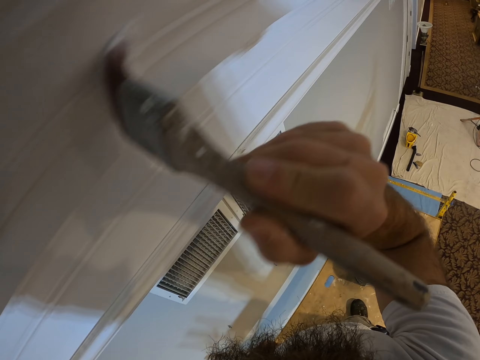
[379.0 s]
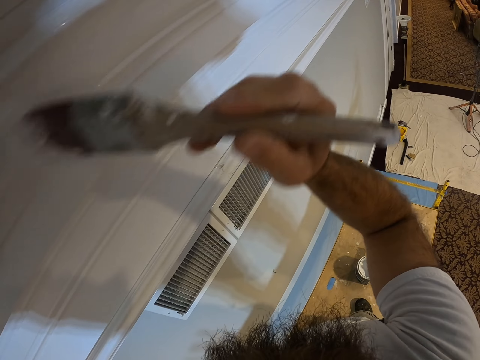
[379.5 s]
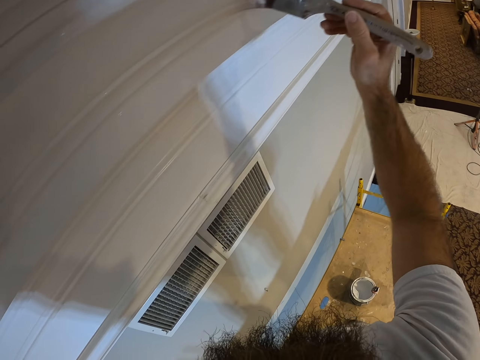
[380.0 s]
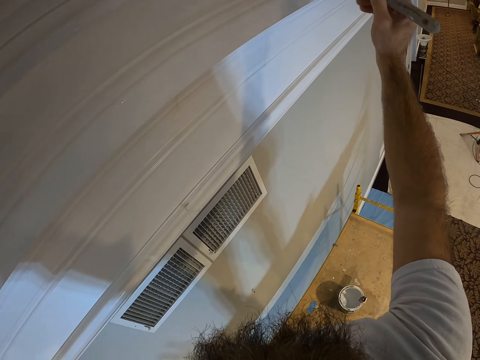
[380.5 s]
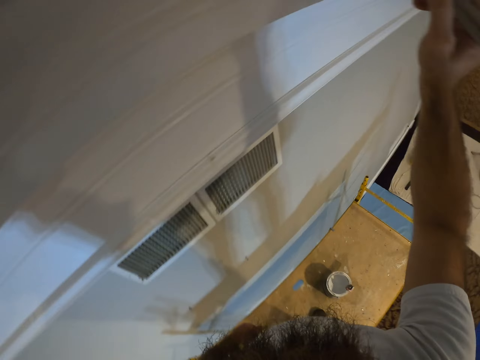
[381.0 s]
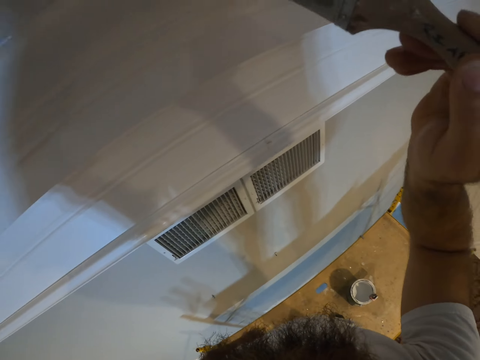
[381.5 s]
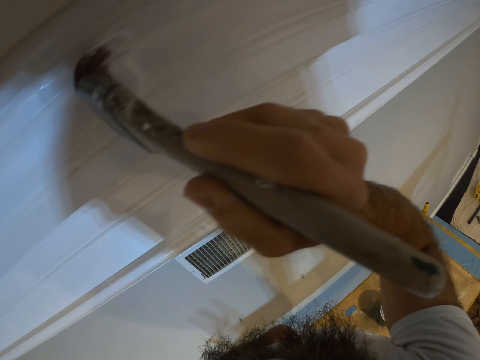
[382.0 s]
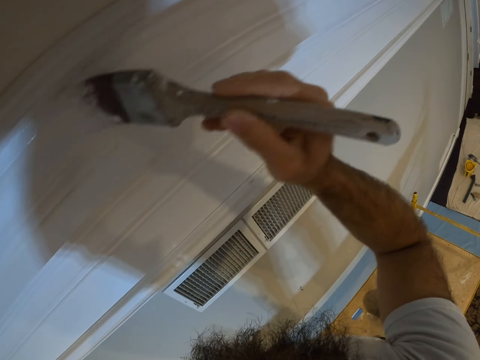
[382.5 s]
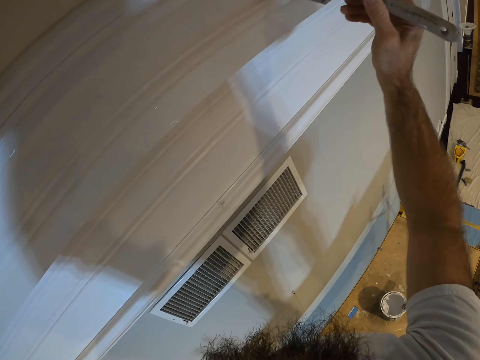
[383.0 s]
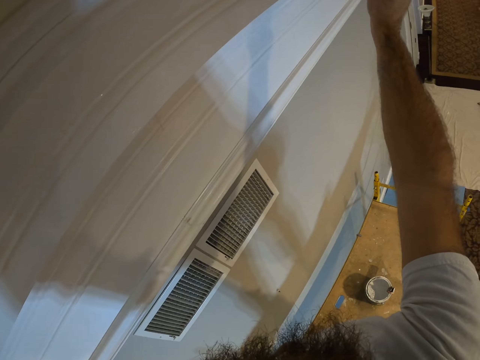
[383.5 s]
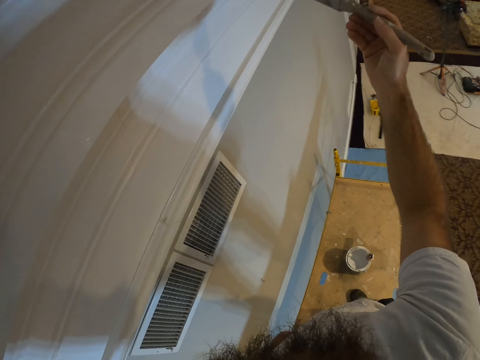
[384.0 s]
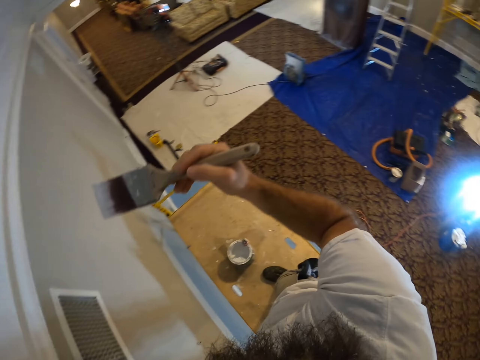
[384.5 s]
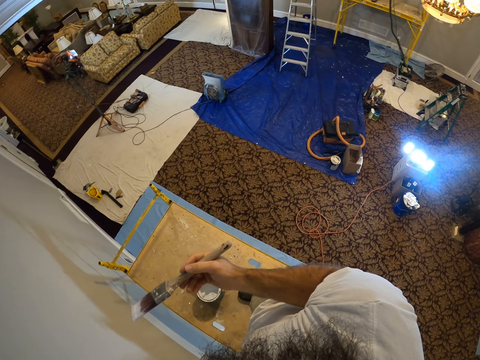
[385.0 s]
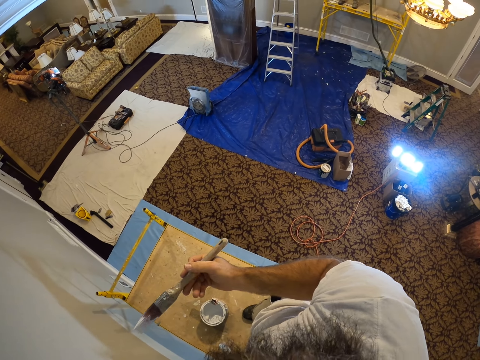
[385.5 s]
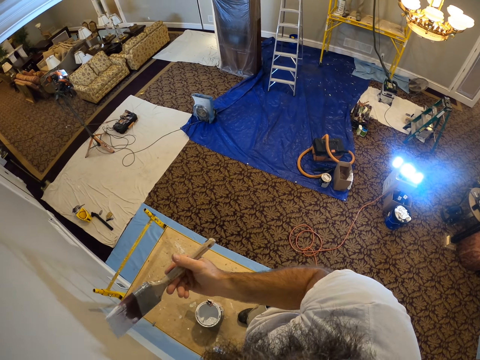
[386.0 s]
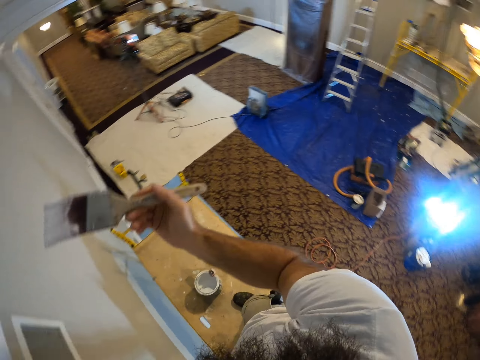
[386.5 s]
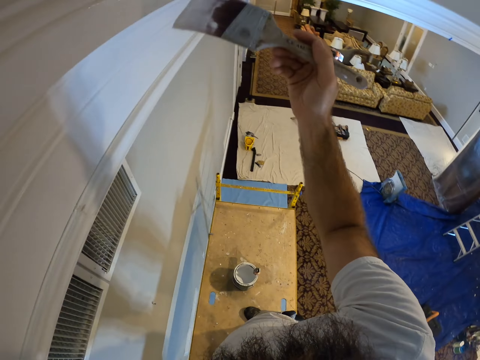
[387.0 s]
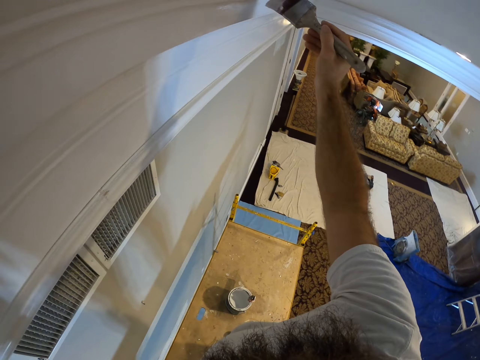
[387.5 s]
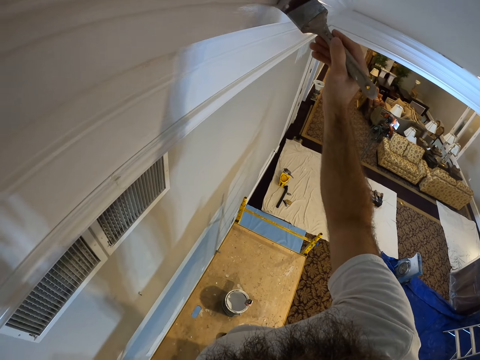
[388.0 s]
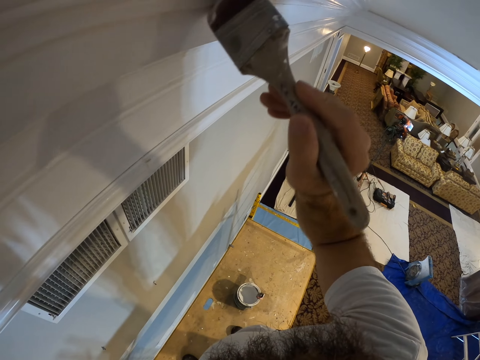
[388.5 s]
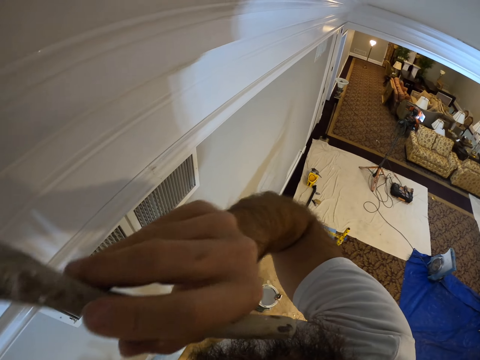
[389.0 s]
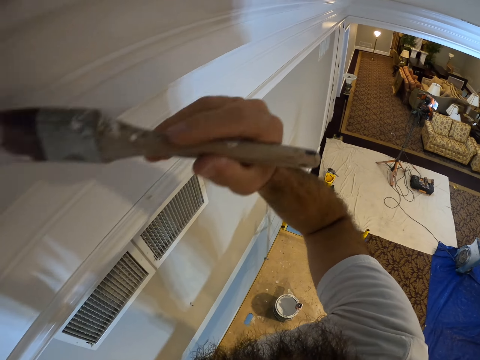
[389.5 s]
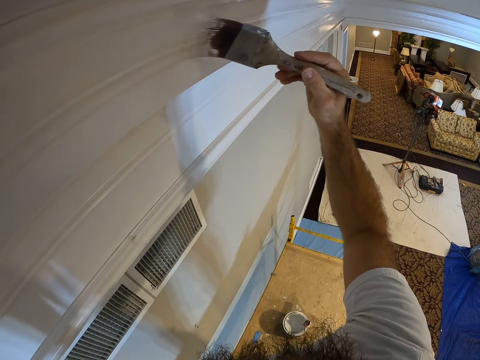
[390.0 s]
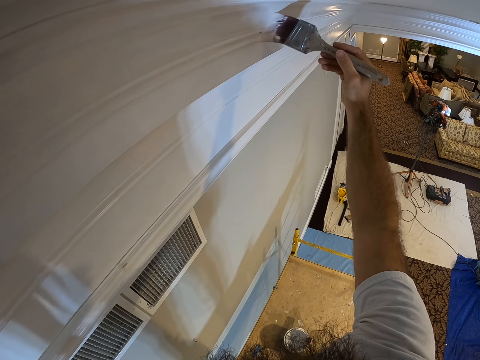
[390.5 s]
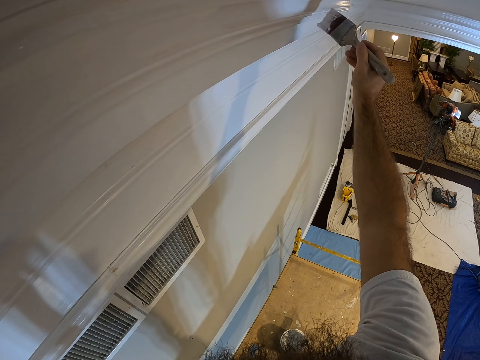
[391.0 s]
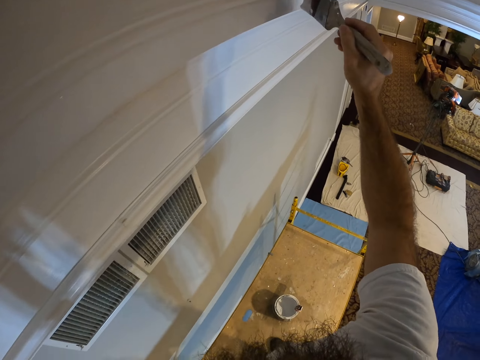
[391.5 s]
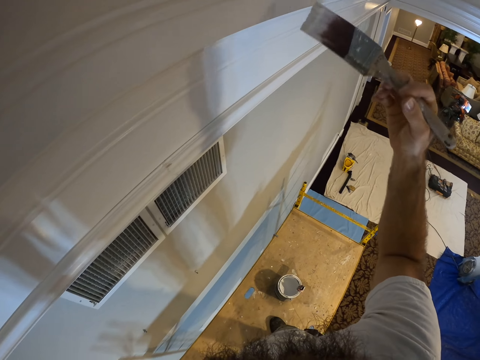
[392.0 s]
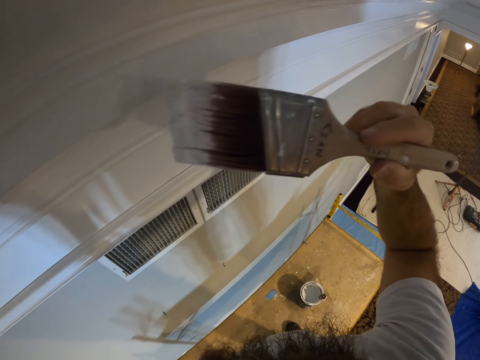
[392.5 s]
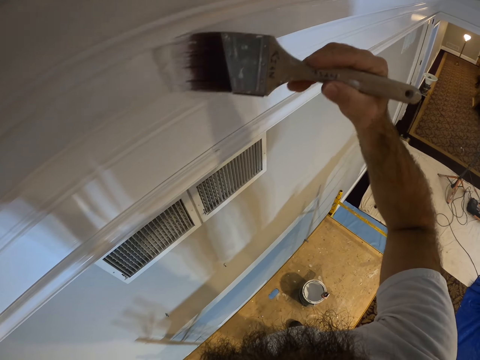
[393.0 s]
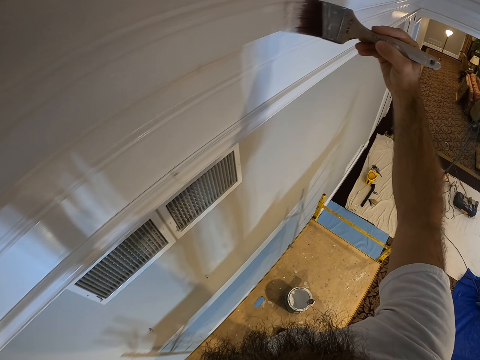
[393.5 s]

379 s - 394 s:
The camera wearer removes the brush on the wall. He paints the wall with the paintbrush in his right hand.

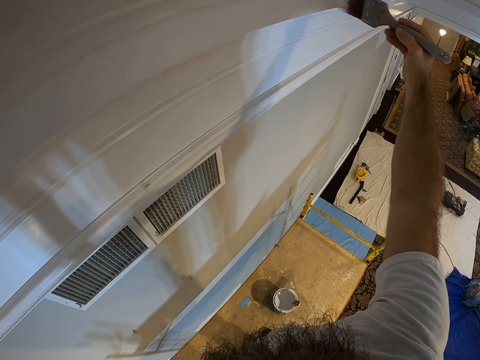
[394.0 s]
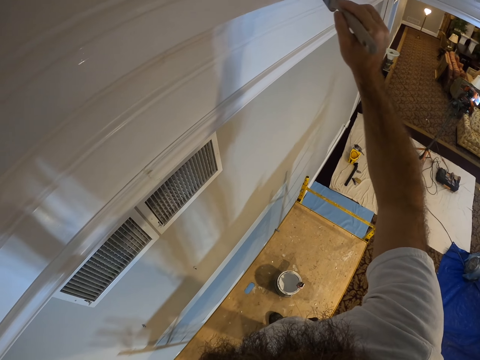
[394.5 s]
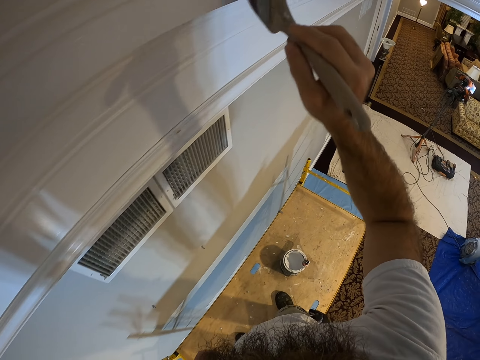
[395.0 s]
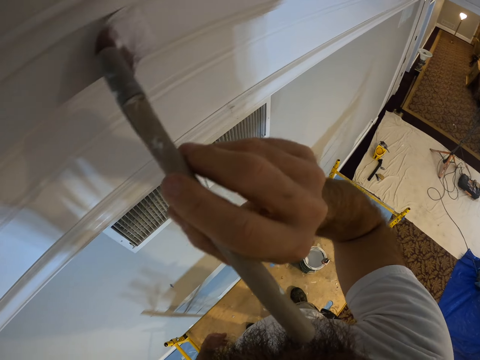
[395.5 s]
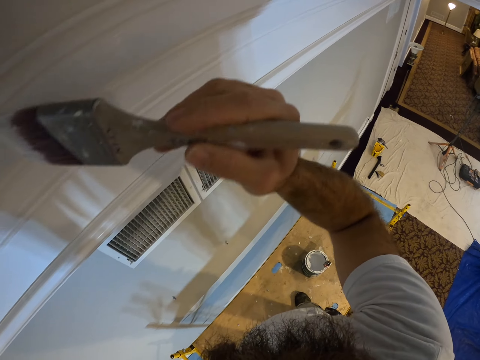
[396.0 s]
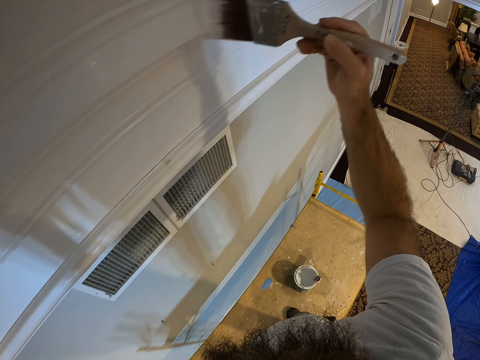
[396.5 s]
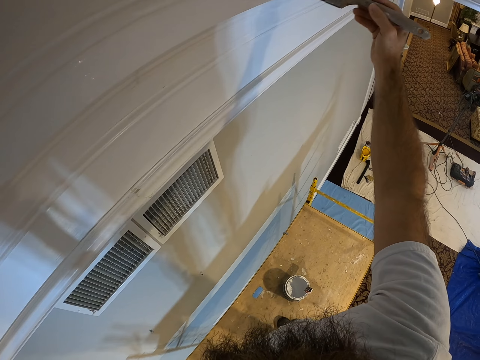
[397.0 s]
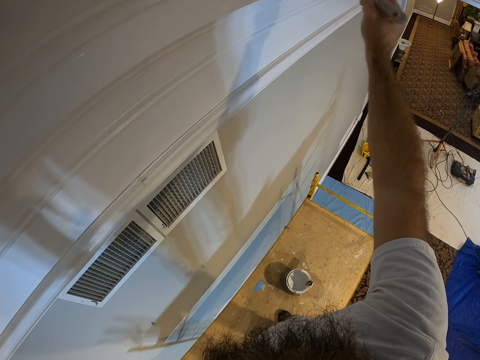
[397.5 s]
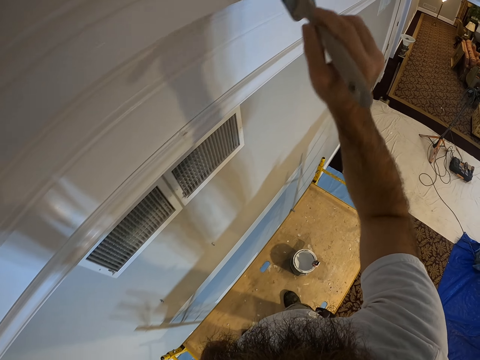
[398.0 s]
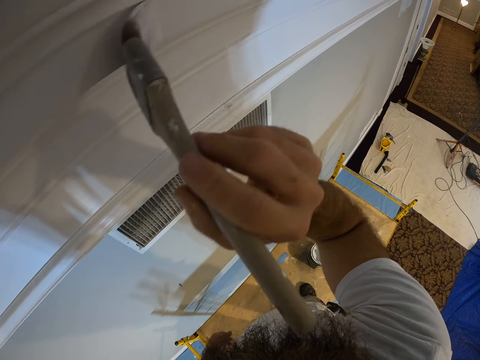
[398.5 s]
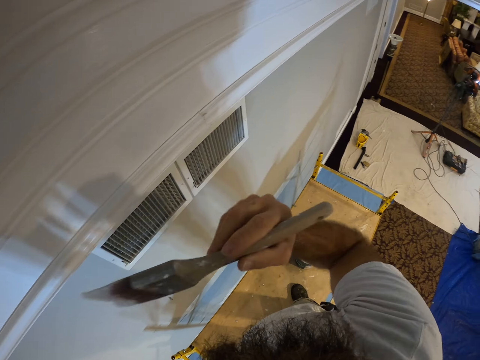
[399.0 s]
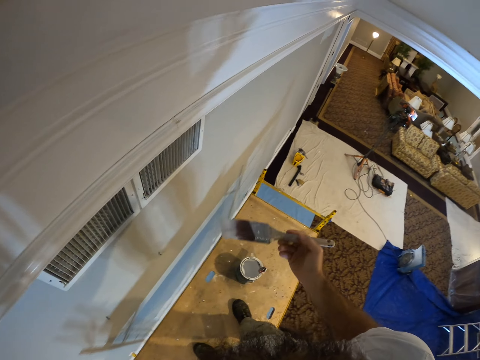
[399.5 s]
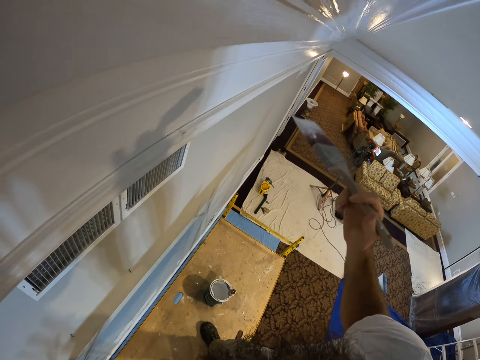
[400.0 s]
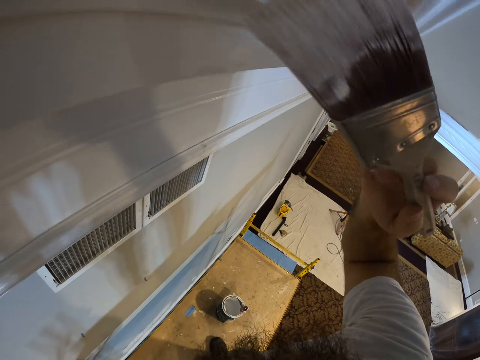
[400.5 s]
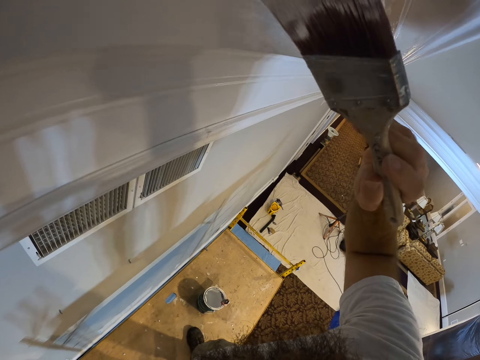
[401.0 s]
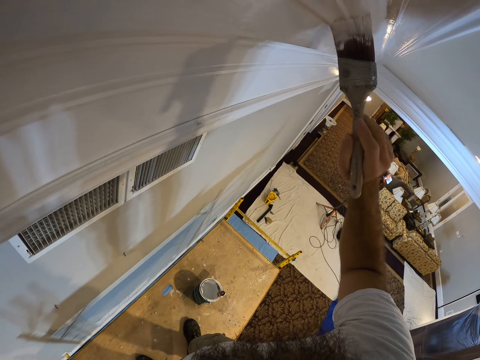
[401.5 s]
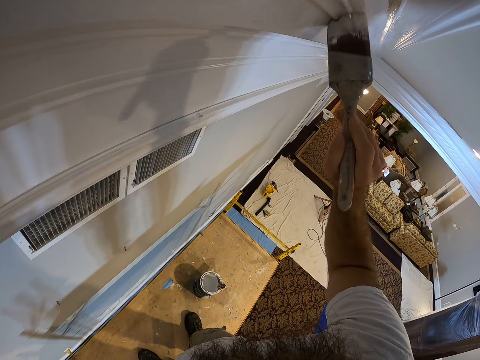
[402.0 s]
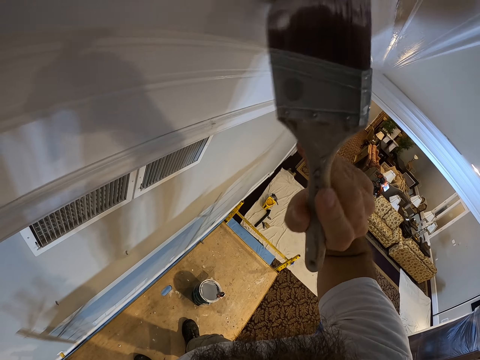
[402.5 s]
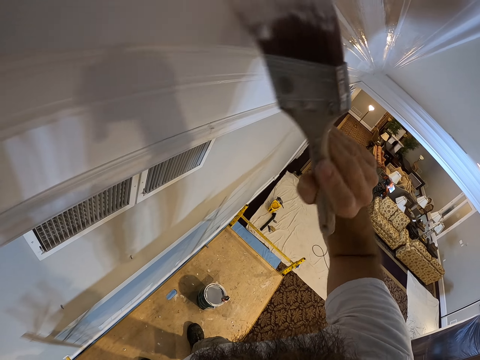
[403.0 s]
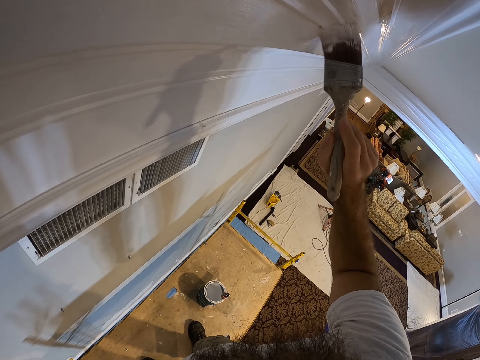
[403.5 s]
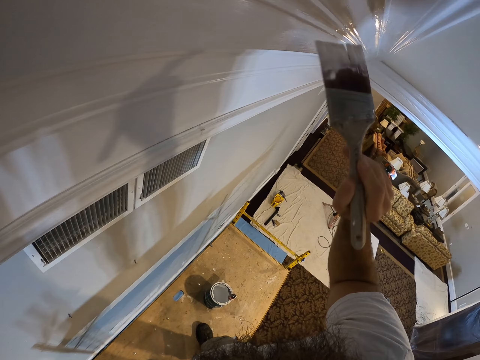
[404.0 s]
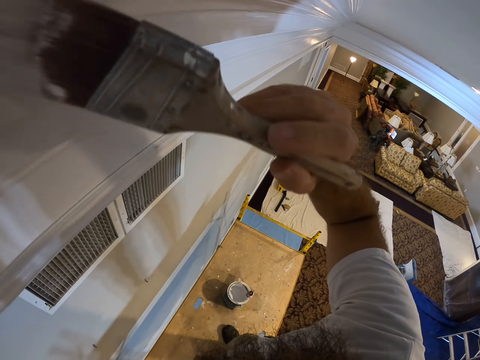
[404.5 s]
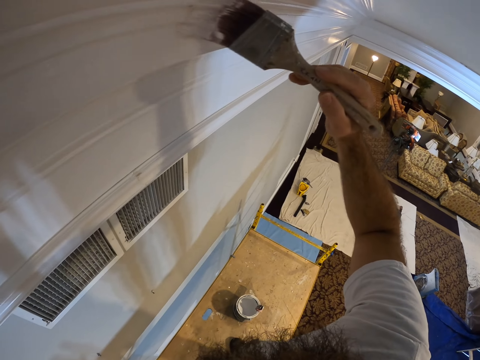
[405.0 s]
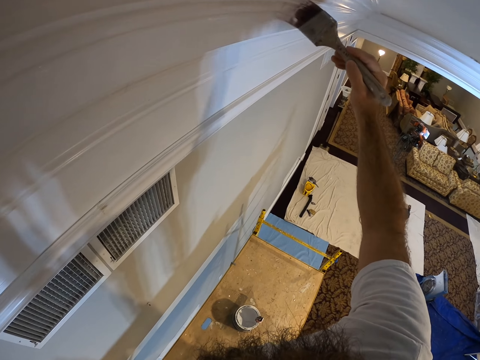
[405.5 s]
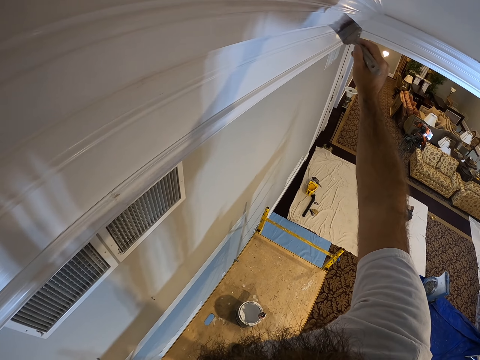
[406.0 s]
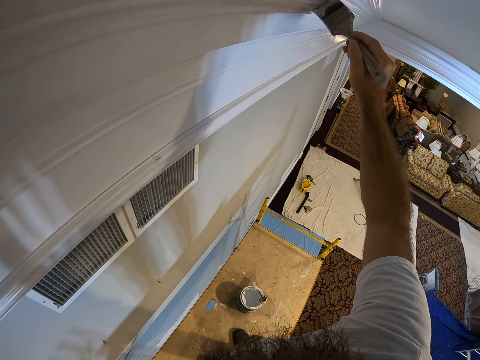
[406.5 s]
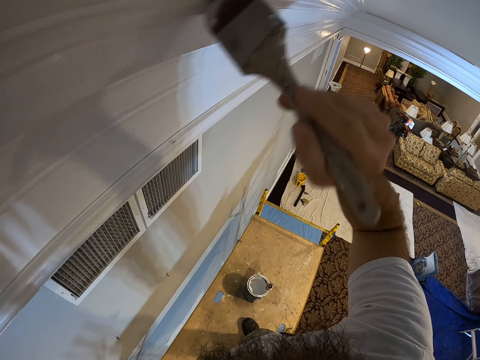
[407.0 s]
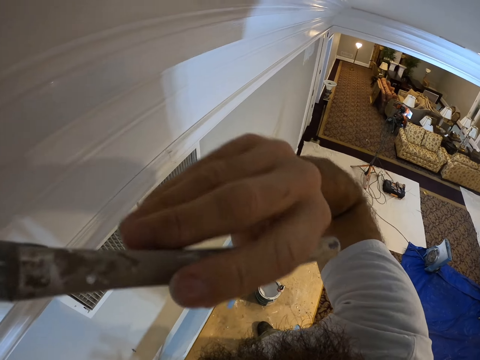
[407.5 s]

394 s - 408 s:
The camera wearer paints the wall with the paintbrush in his right hand.
